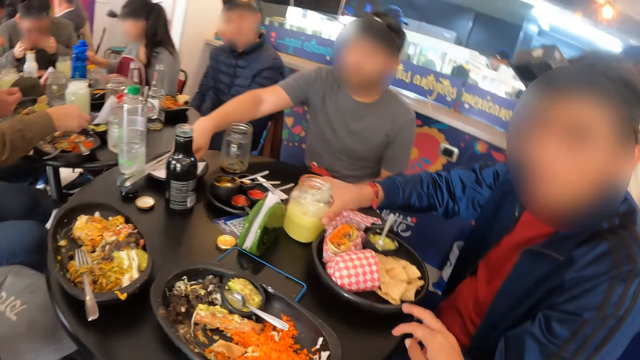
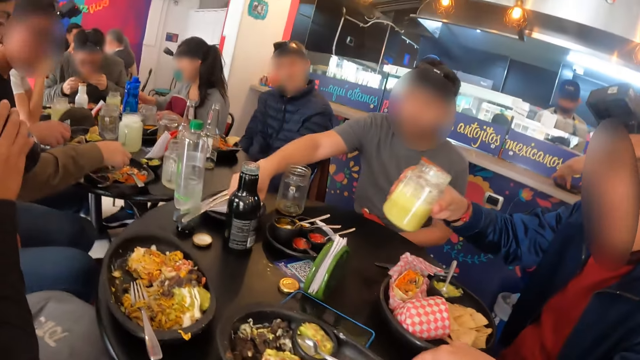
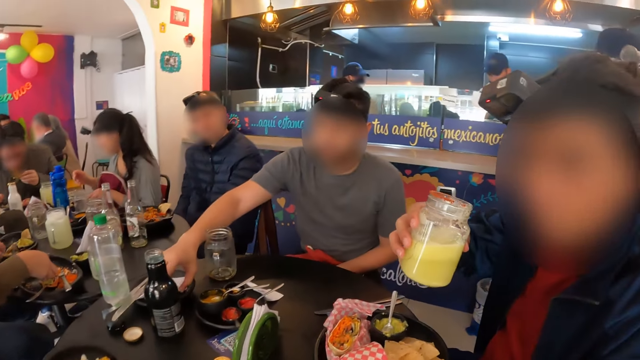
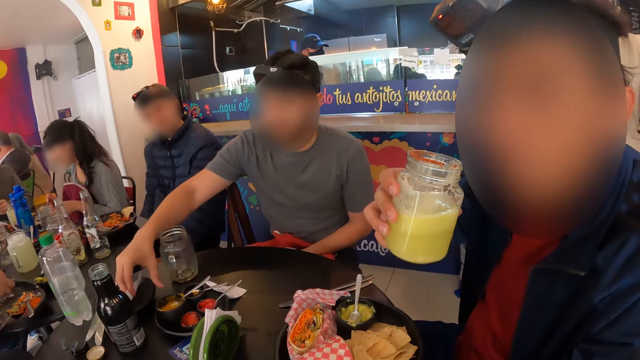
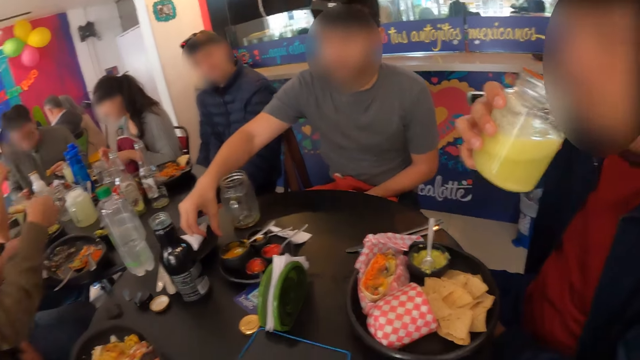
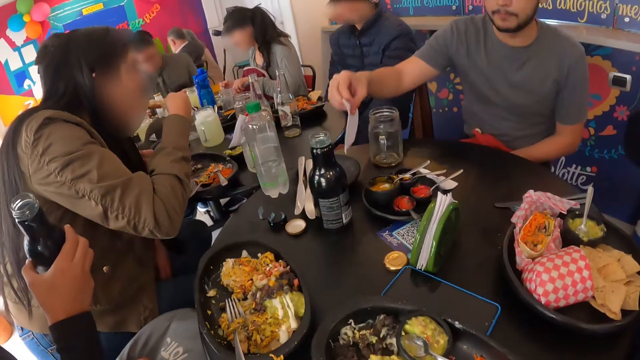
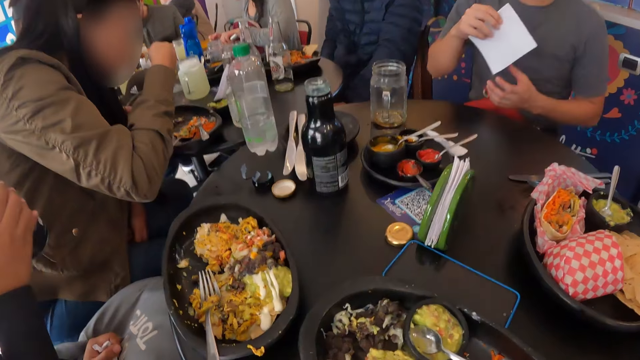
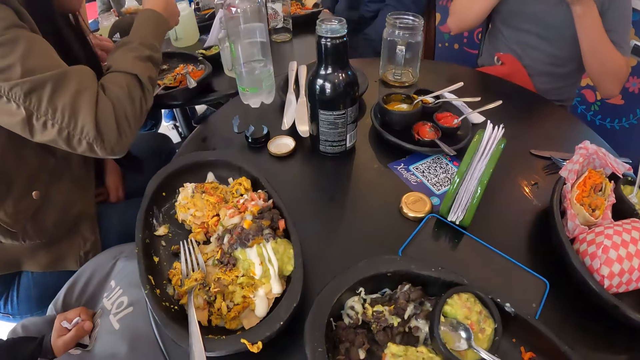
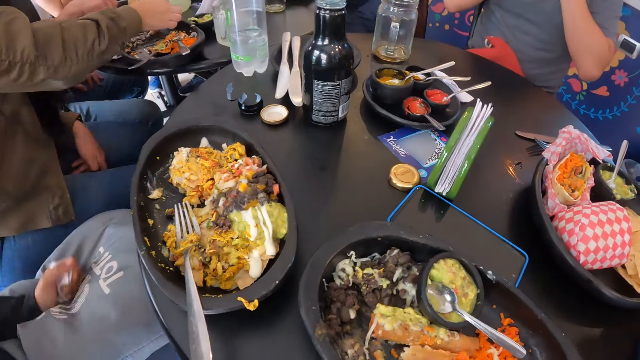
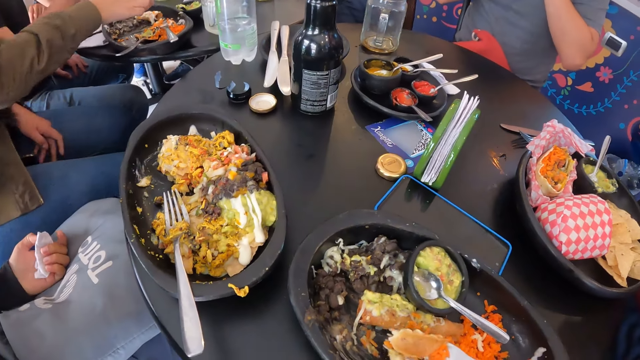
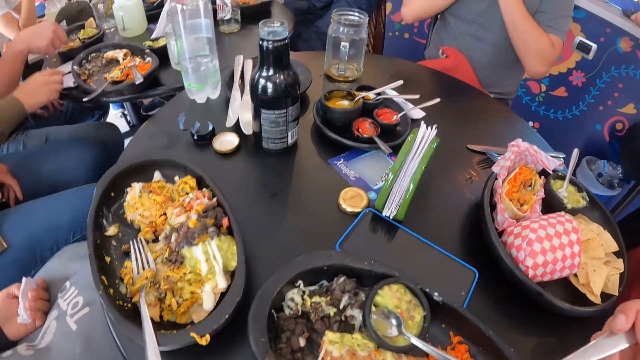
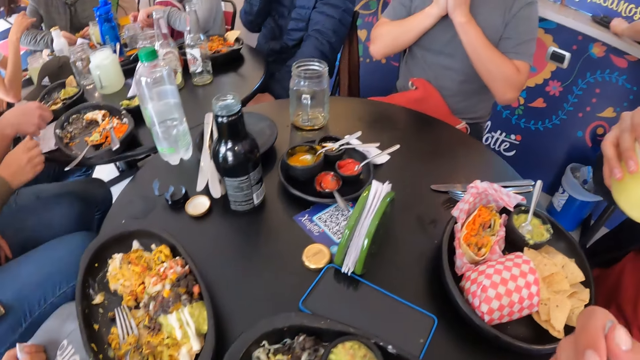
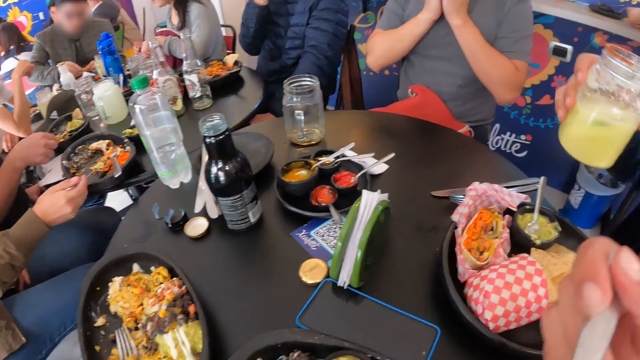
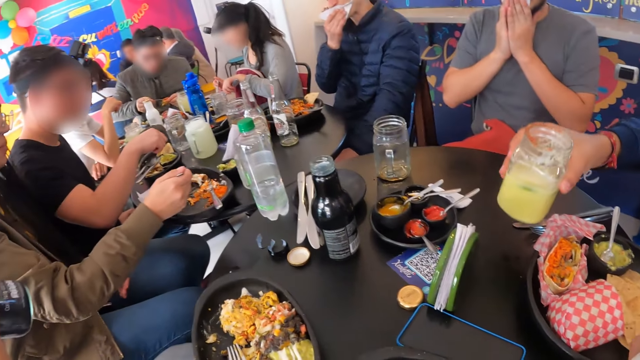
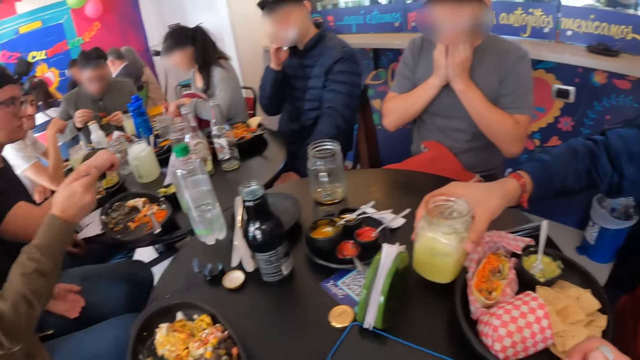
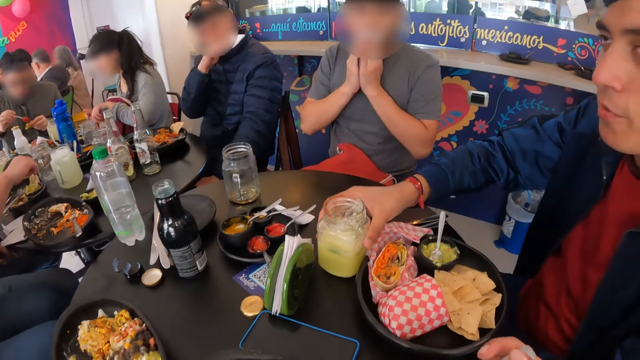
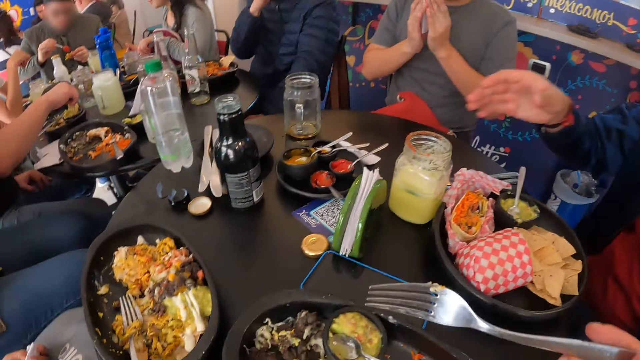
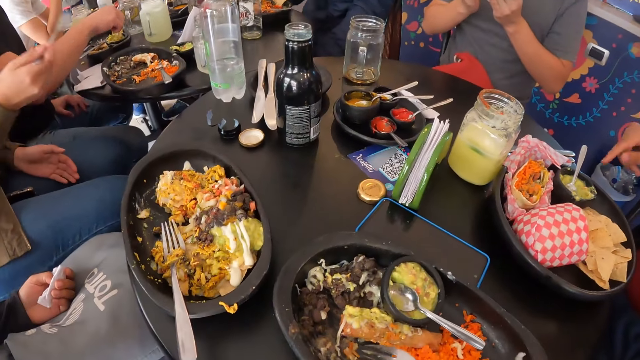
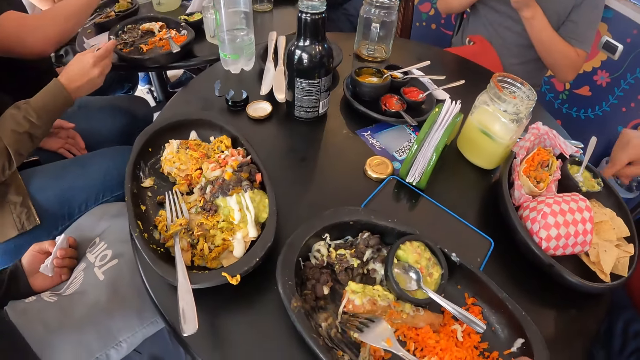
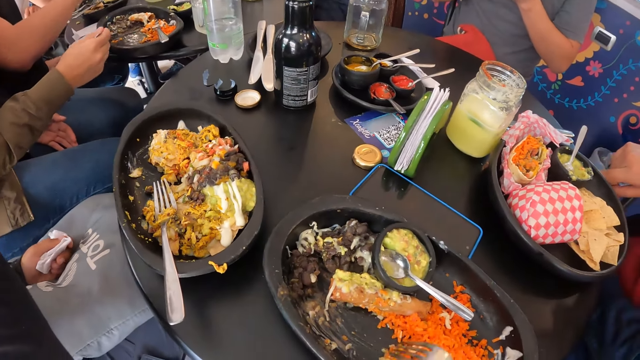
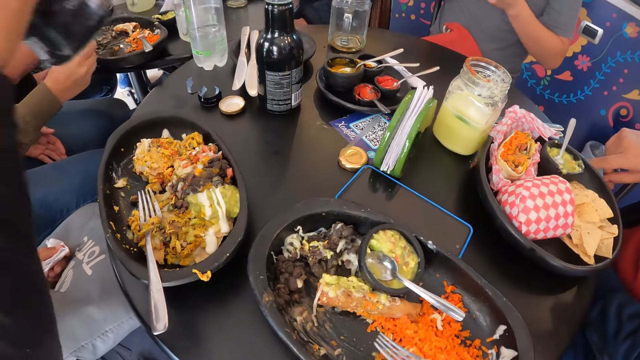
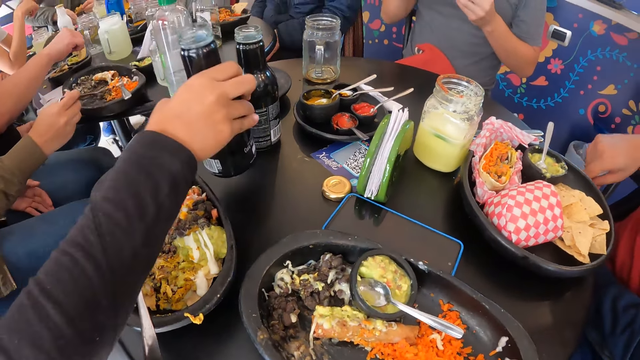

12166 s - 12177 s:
A man picks up a glass cup from the table with his right hand. Another man picks up a paper towel or facial tissue paper from the table with his right hand. A person eats the food. The camera wearer picks food from a plate on the table with a fork in her right hand. She stares around and puts the food in the fork in her right hand into her mouth. The second man wipes the mouth using the facial tissue paper. The first man places the glass cup in his right hand on the table. The camera wearer picks food from the plate on the table with the fork in her right hand.

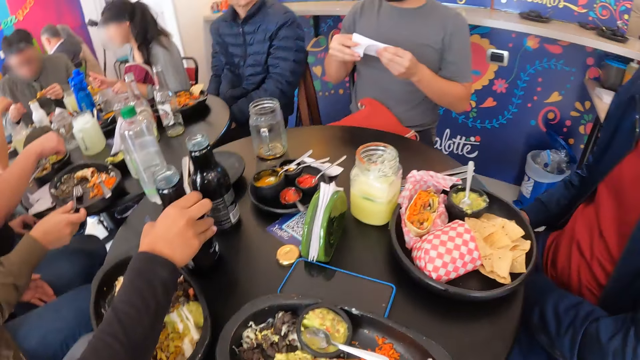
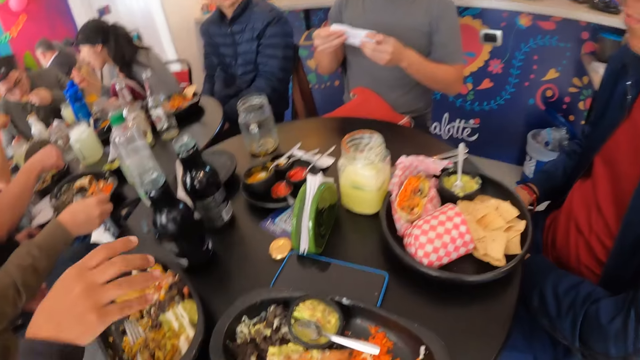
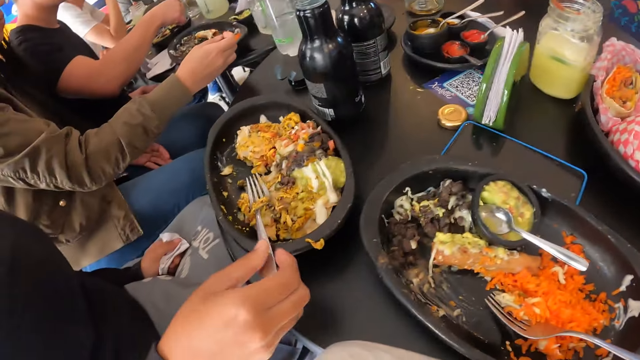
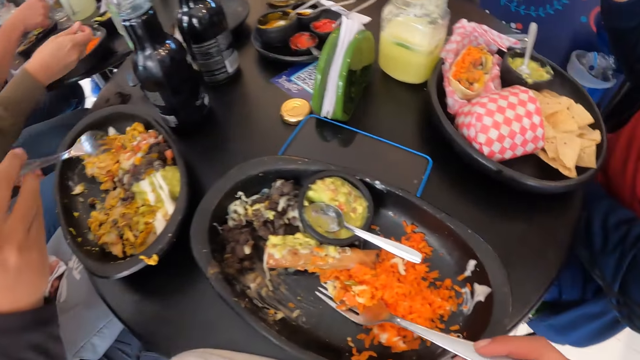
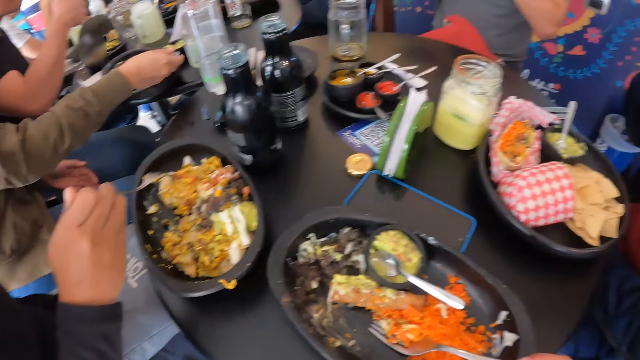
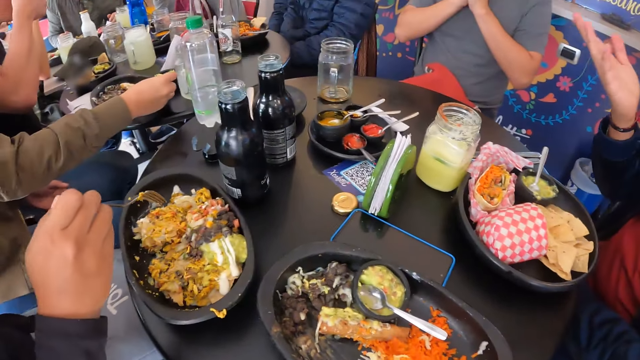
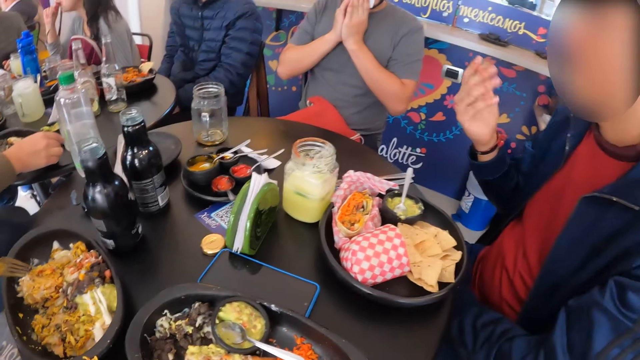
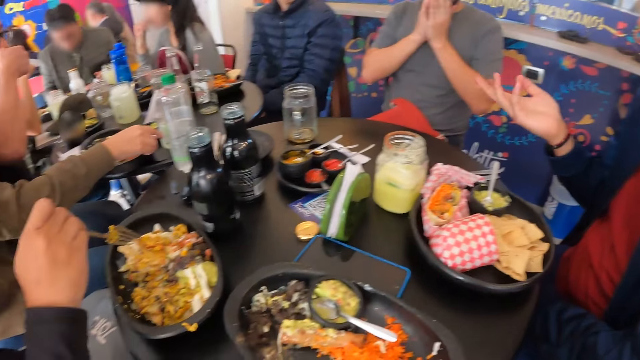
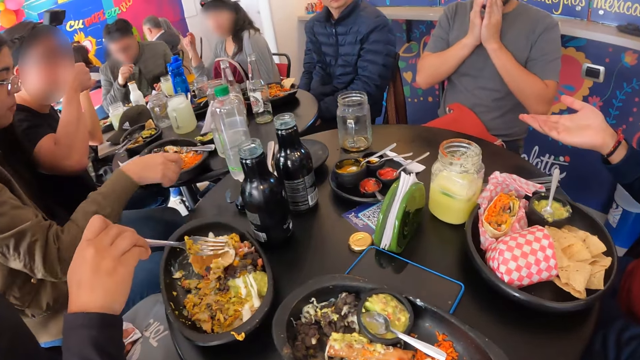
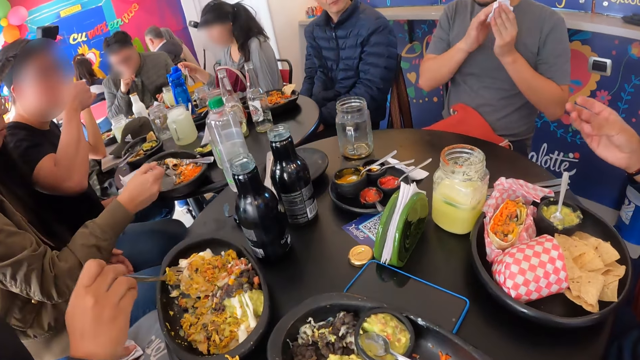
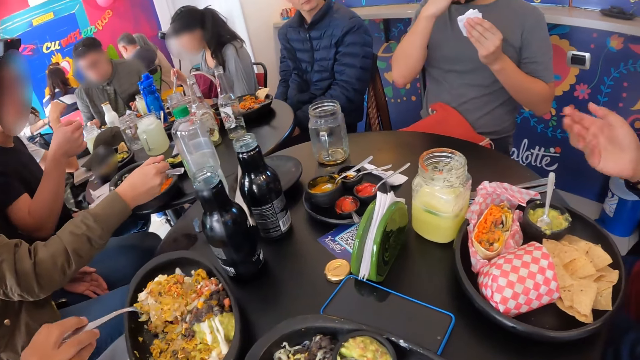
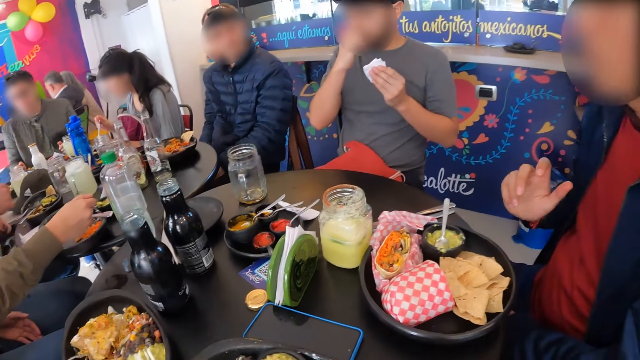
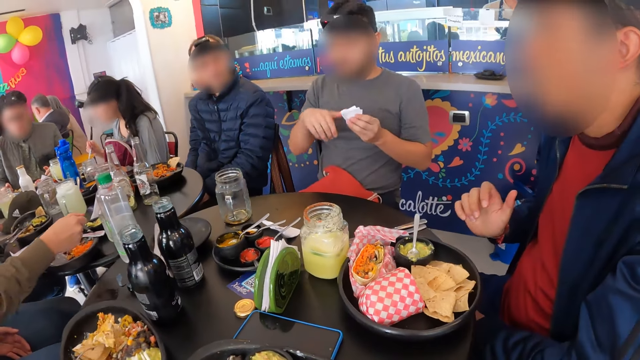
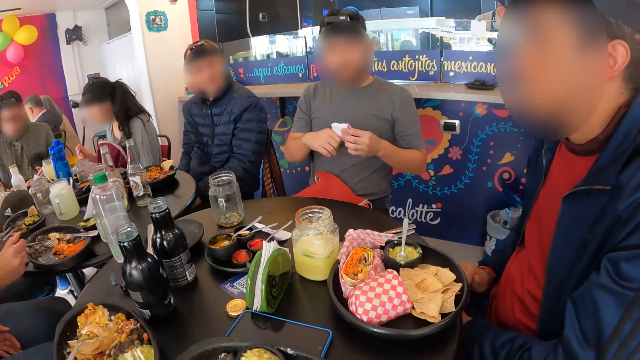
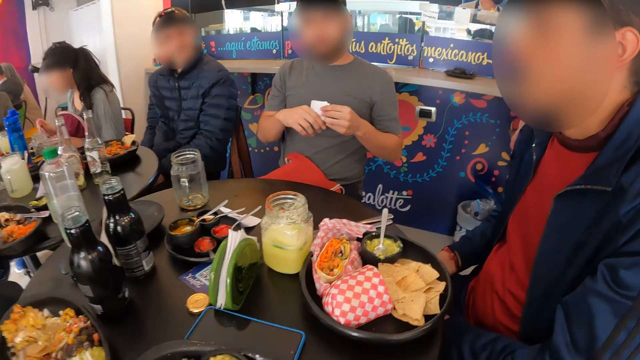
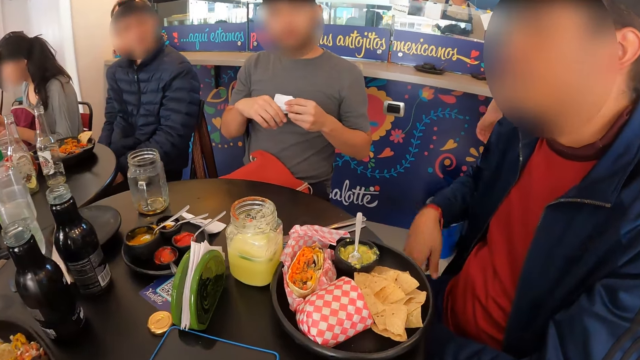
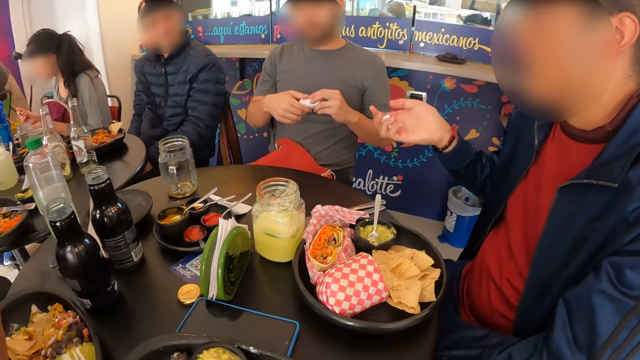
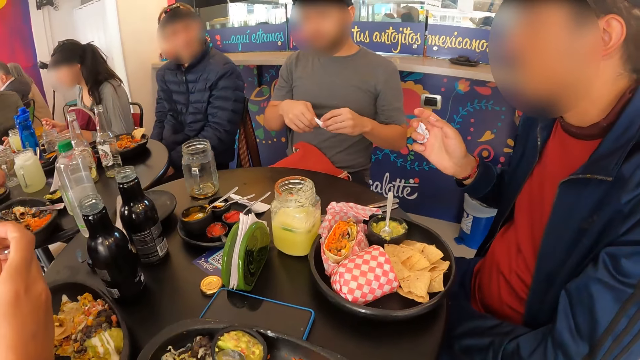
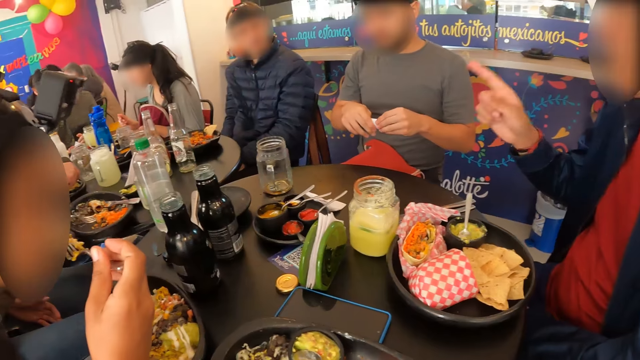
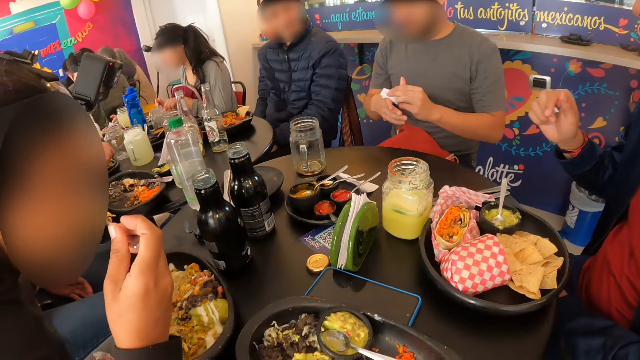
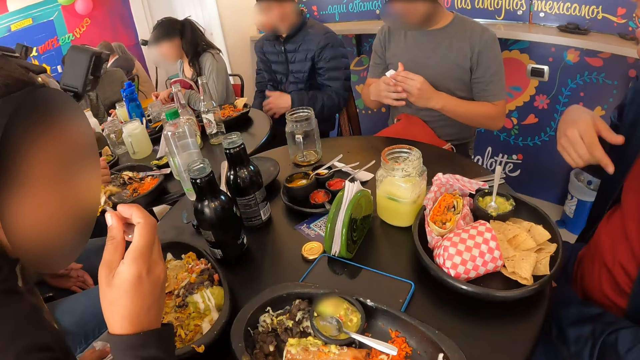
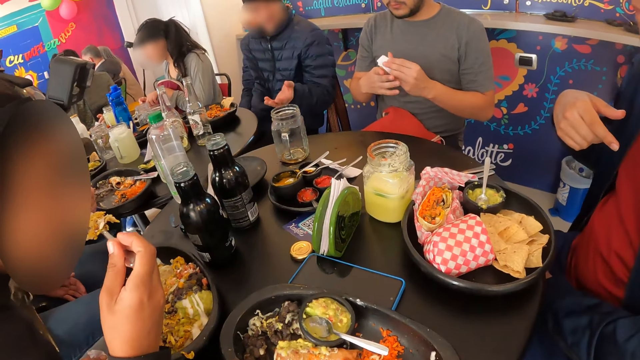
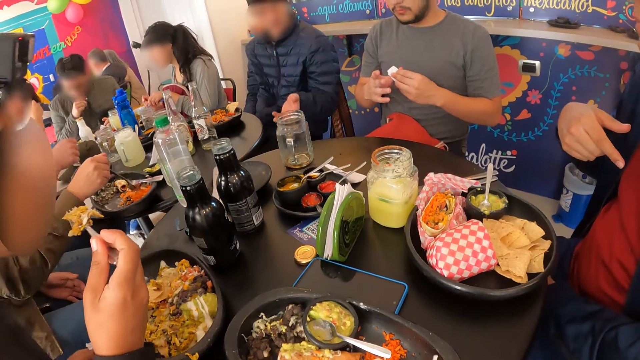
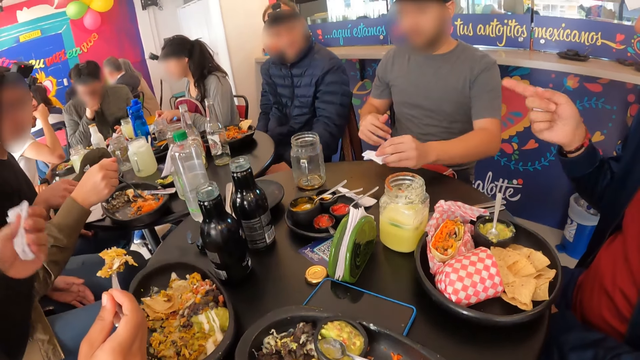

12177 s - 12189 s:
The woman places the bottle in her right hand on the table. She holds a fork in a plate on the table with her right hand. The camera wearer looks around. The woman picks food from the plate on the table with the fork in her right hand. The man wipes his mouth with his right hand. A person touches the face. Another person holds the facial tissue paper. The woman puts the food in the fork in her right hand into her mouth. The man wipes his right hand with the paper towel in his left hand.
